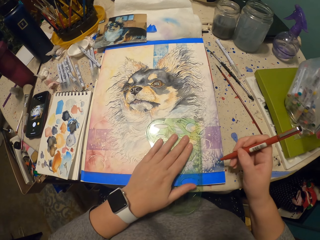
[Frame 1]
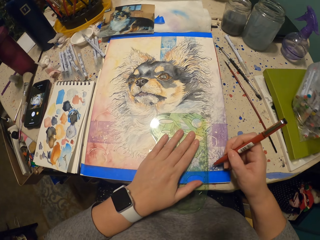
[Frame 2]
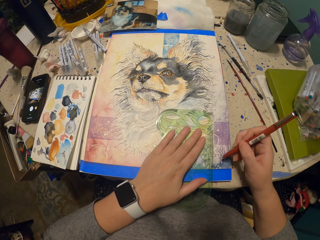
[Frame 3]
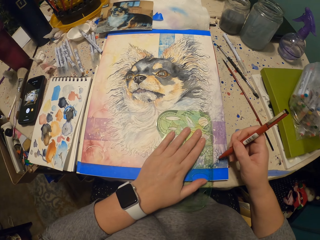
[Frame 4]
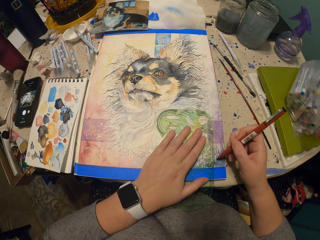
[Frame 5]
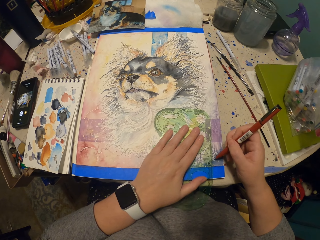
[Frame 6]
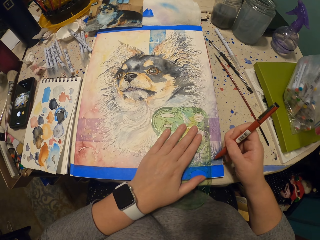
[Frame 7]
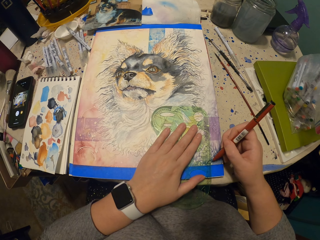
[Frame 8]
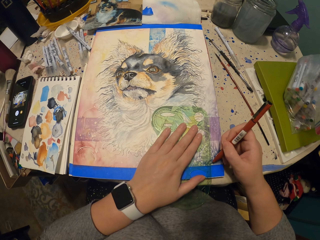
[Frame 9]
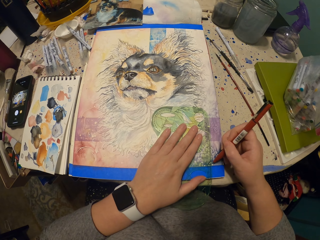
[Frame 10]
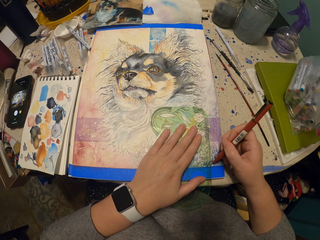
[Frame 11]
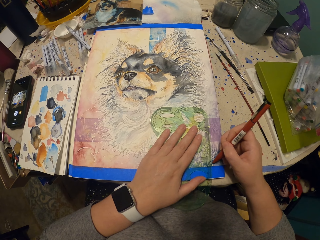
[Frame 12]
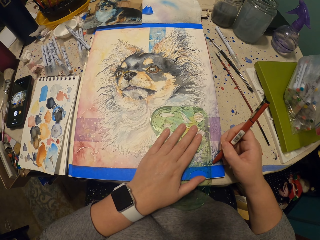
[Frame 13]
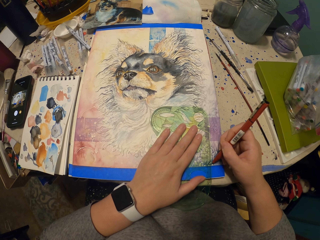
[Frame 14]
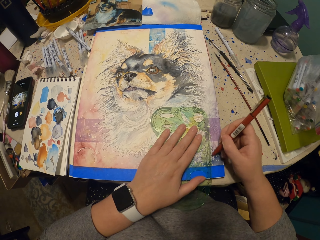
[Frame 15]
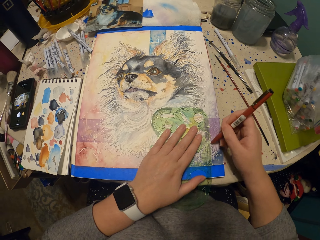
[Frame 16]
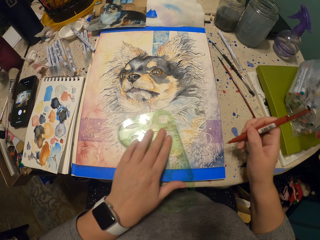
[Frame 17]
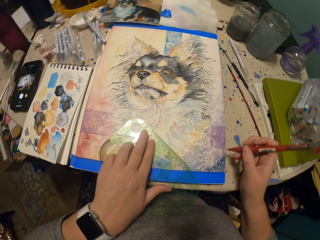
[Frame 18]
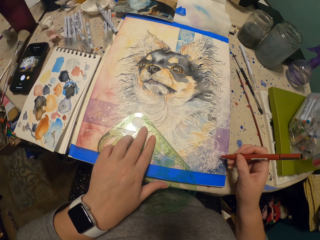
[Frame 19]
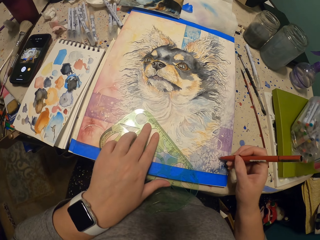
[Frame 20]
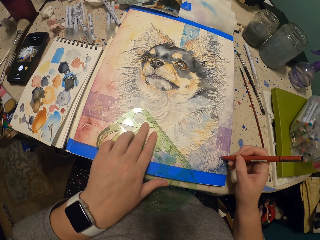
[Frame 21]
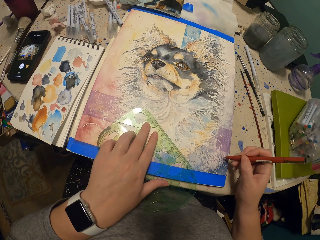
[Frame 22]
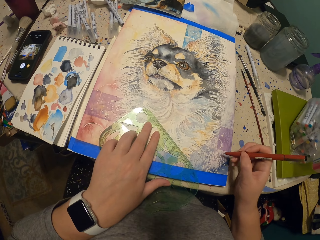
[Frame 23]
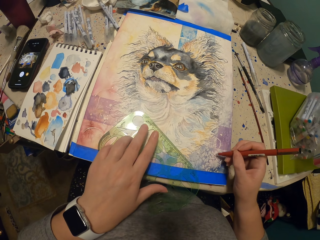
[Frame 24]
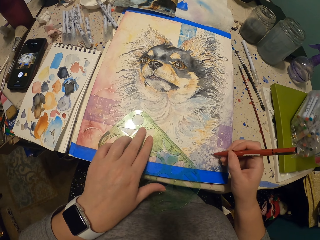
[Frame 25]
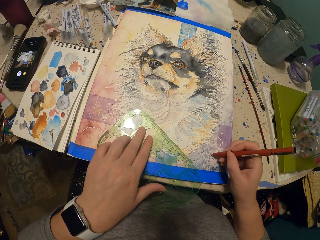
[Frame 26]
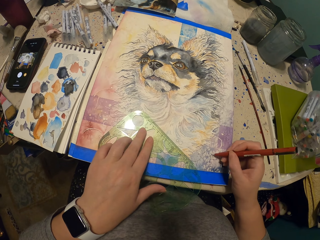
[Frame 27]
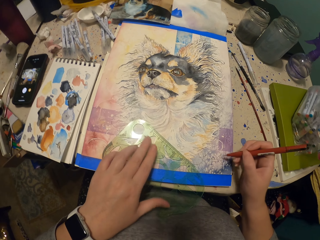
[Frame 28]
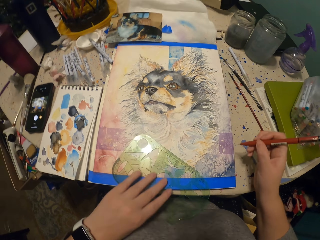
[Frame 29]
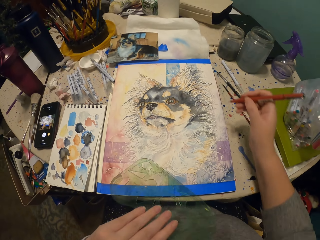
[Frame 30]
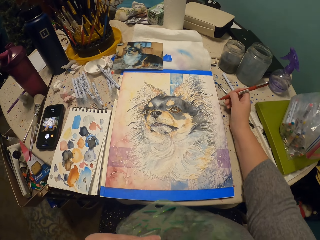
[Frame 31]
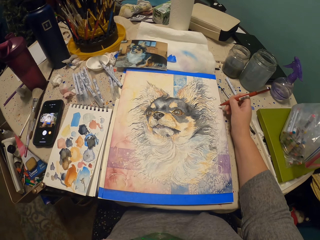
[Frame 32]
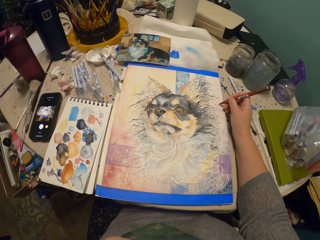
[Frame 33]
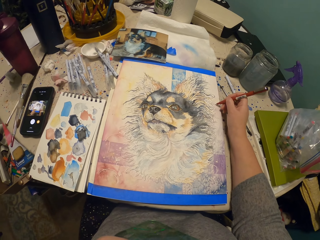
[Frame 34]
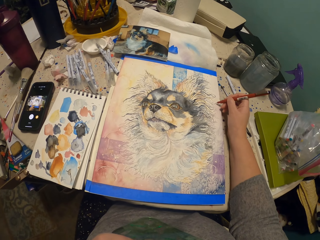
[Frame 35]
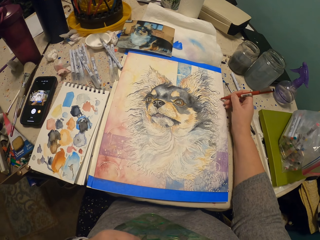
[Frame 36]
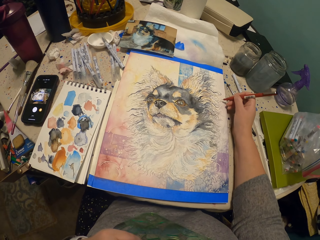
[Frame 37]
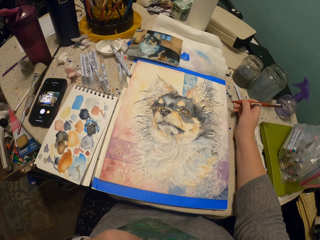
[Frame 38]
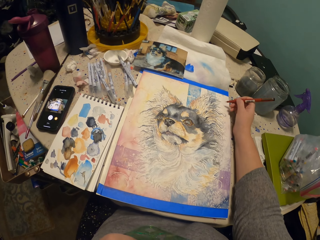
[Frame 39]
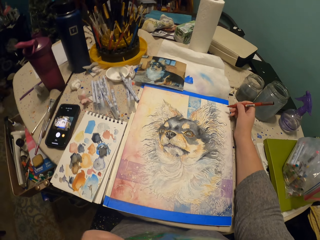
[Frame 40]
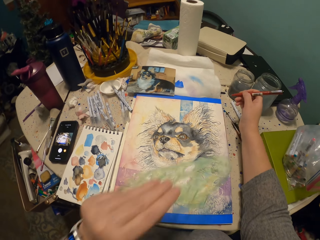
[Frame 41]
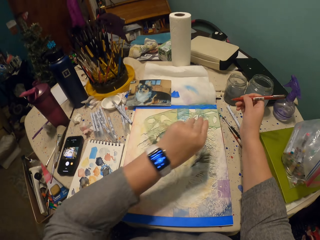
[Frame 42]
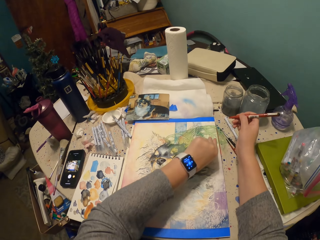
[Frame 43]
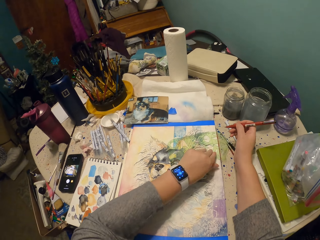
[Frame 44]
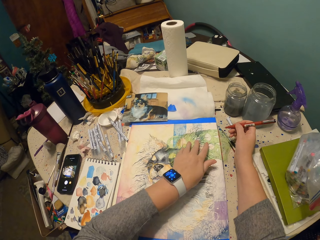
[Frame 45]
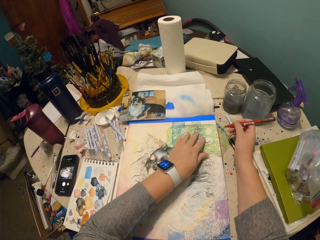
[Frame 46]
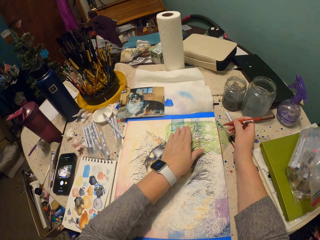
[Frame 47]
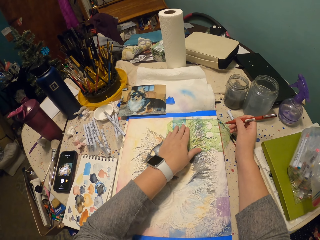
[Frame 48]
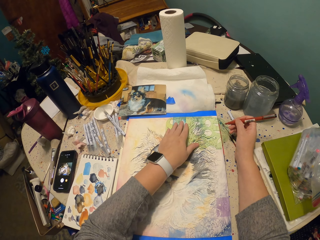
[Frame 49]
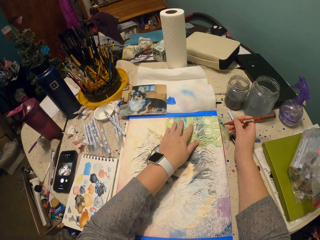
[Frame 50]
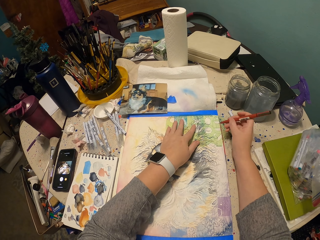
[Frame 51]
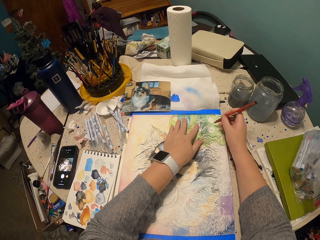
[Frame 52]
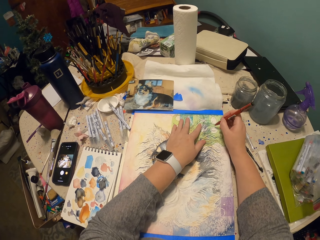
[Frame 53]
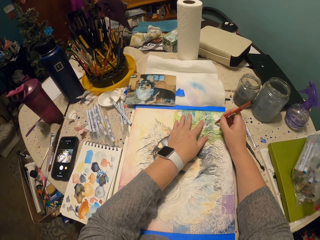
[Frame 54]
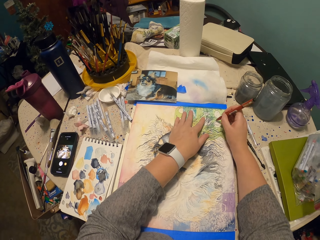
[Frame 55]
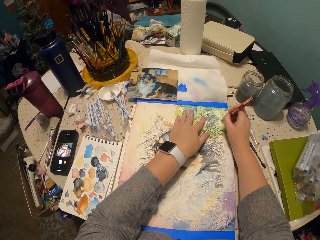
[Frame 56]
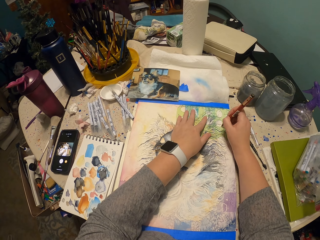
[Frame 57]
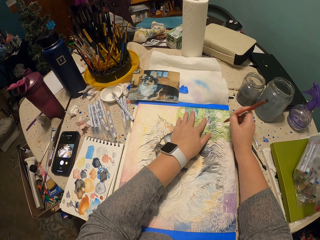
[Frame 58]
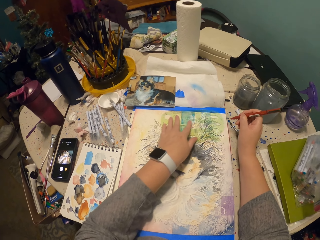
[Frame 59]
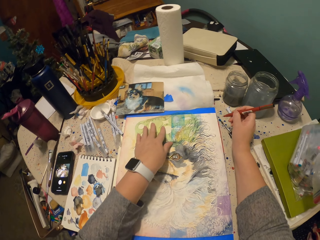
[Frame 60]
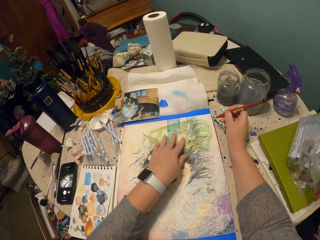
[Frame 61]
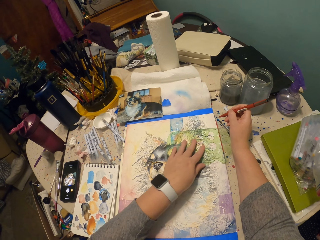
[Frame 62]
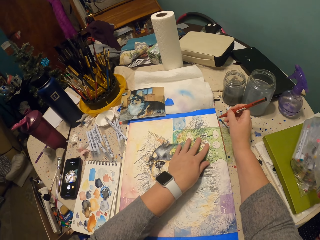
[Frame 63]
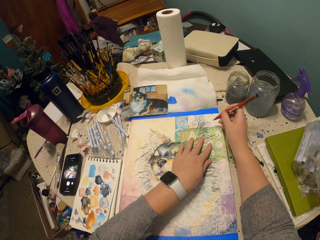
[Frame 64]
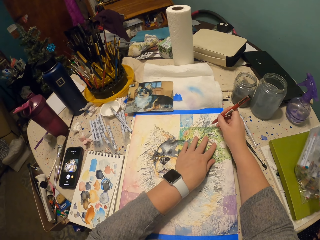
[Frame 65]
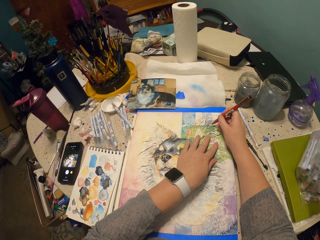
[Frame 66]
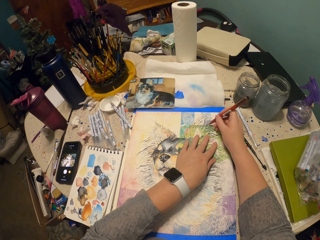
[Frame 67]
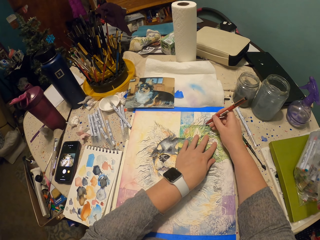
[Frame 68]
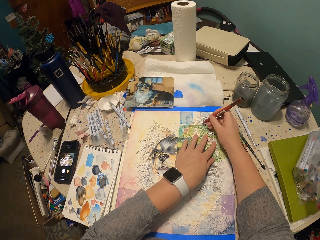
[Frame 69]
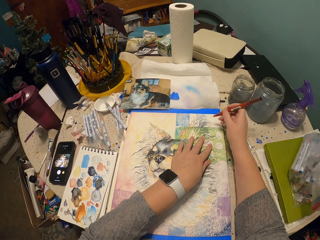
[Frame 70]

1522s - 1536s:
The camera wearer places the ruler on the drawing. They move the ruler around. They draw with the pen. They draw. They move the ruler. They draw. They move the hand. They draw. They move the hand. They draw. They lift the hand. They place the ruler on the drawing. They move the ruler. They draw with the pen. They lift the pen. They move the ruler.

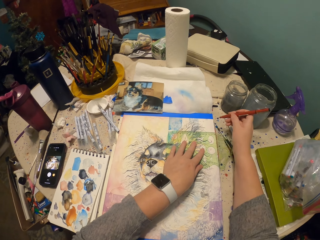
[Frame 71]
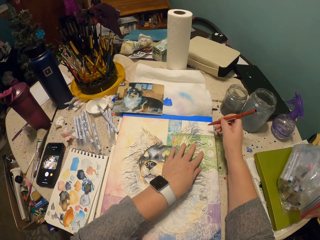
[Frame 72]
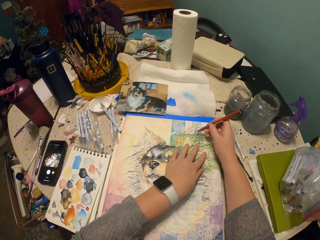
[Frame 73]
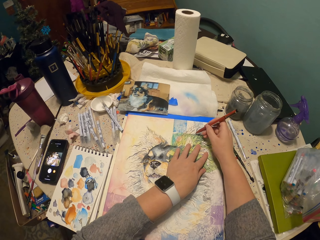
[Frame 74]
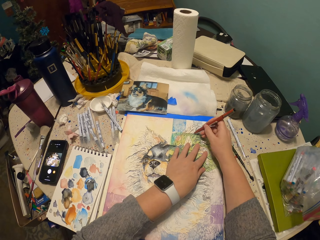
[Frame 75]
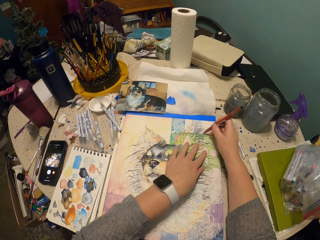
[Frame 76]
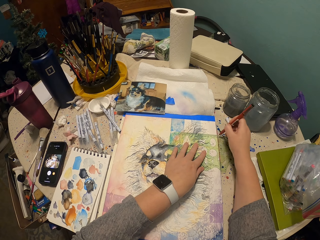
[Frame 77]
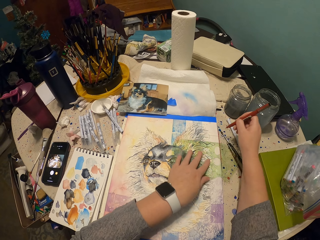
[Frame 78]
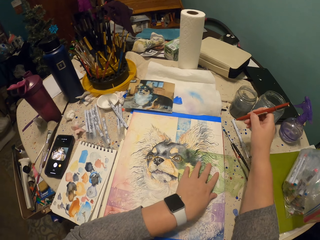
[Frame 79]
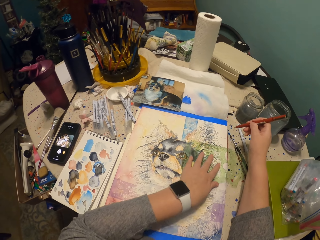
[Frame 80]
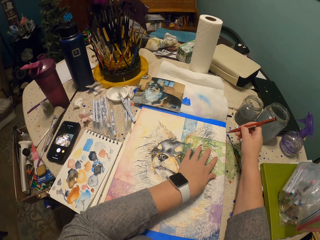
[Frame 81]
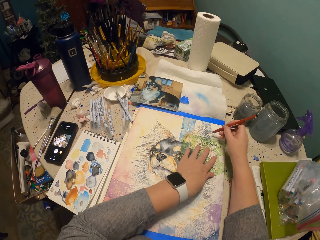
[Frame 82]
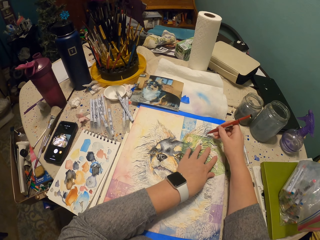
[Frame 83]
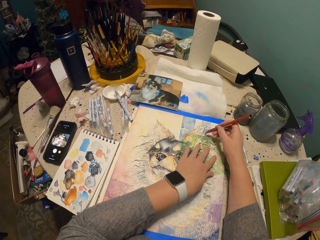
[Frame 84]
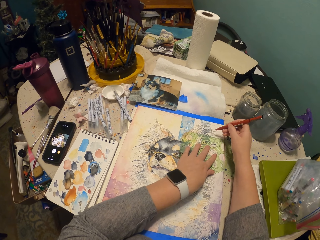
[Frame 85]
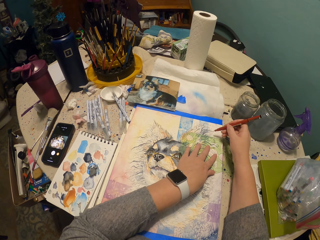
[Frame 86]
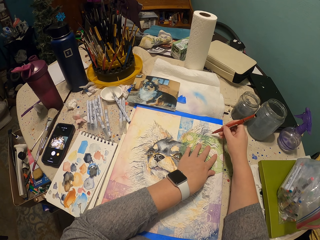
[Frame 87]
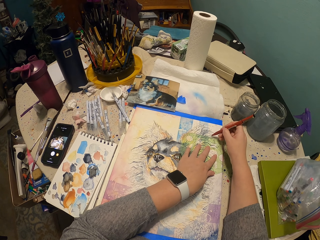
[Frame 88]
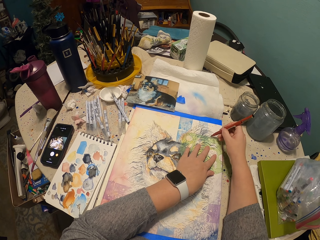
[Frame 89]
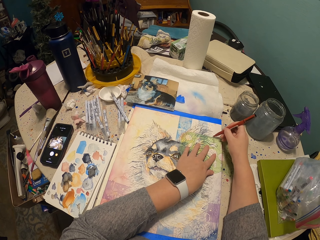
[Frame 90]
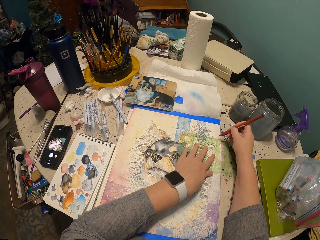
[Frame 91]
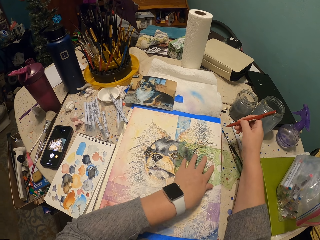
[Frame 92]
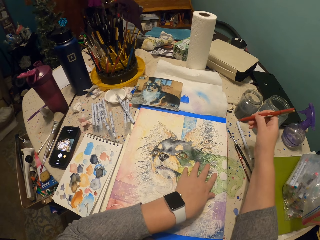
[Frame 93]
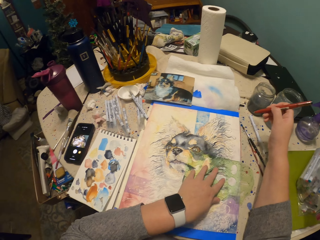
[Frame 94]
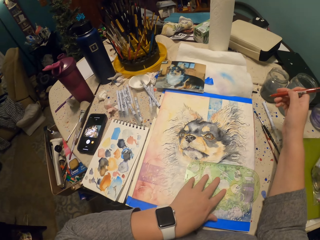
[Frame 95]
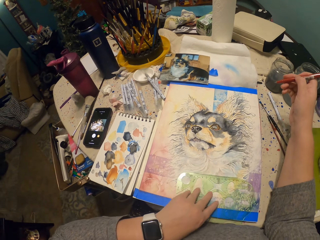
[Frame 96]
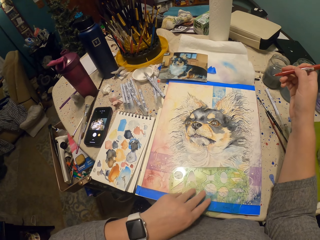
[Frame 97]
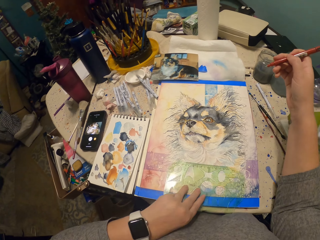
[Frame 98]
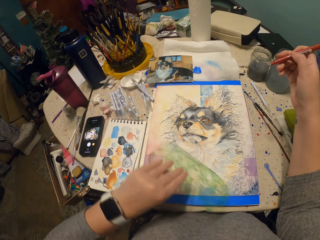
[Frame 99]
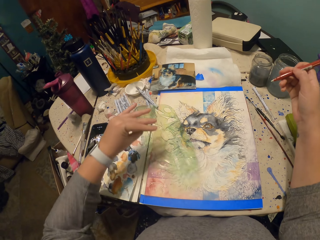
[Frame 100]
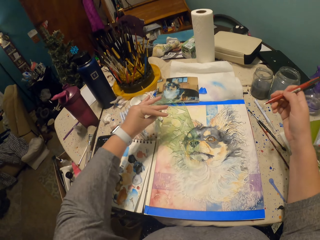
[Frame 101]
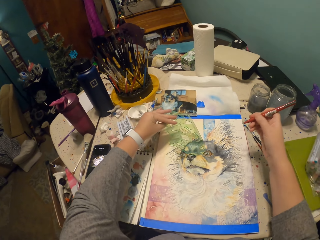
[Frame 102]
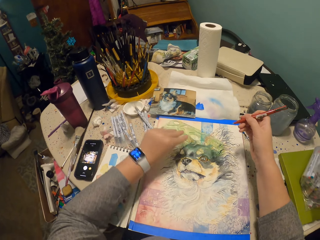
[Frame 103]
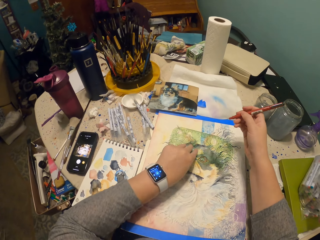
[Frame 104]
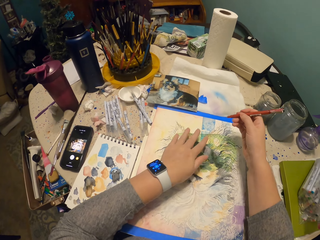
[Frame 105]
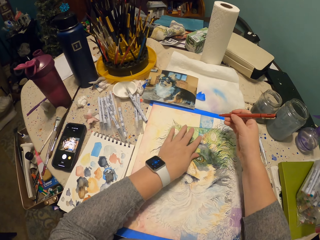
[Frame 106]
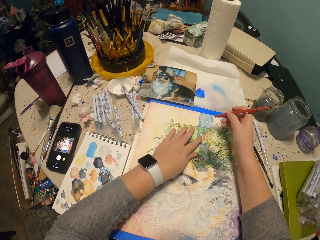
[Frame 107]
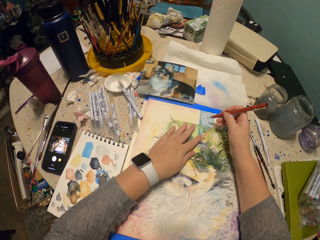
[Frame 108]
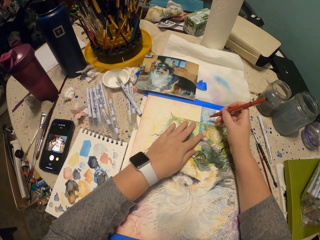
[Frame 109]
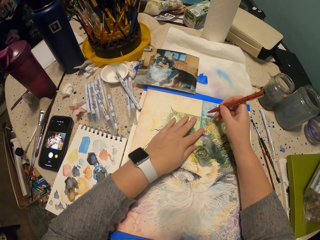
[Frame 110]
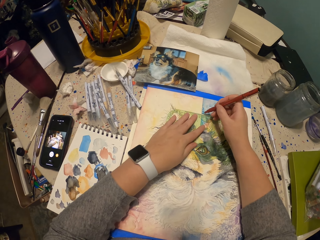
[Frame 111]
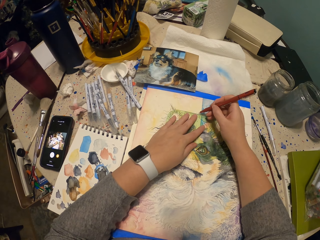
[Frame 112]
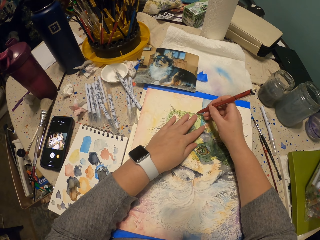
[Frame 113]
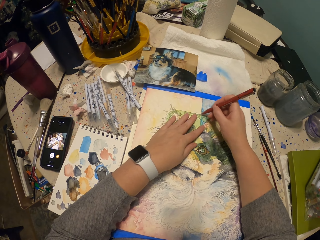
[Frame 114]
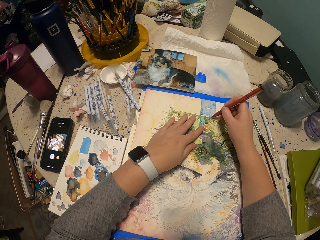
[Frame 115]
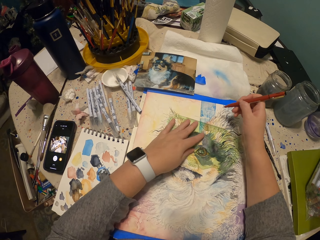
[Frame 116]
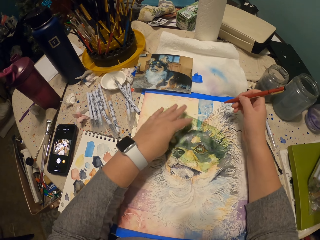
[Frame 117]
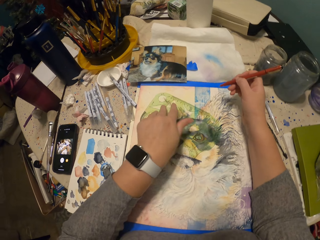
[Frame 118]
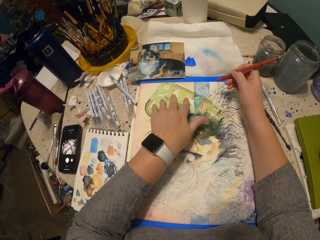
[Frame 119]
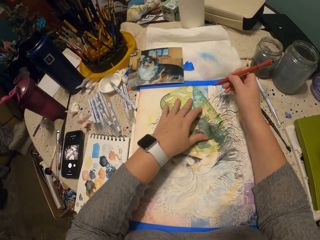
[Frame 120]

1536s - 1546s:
The camera wearer draws. They move the hand. They draw. They move the ruler. They draw. They move the ruler. They lift the ruler. They place the ruler on the drawing. They draw. They lift the pen. They move the pen.
